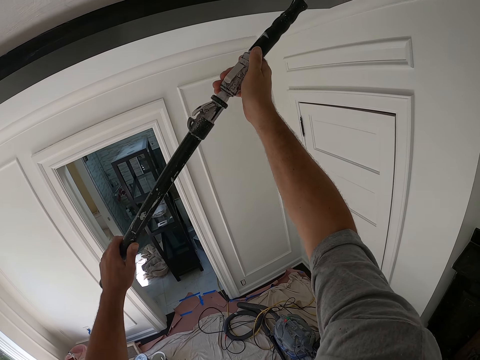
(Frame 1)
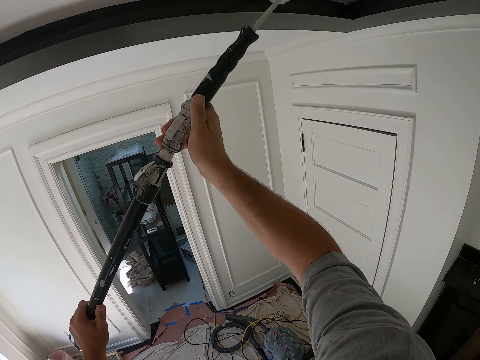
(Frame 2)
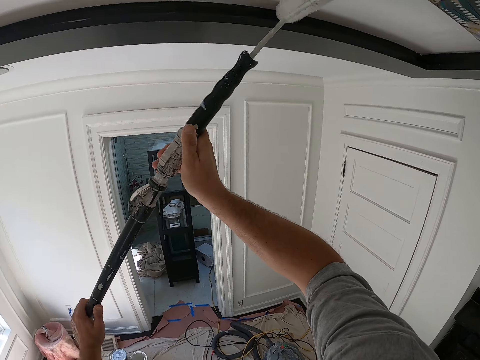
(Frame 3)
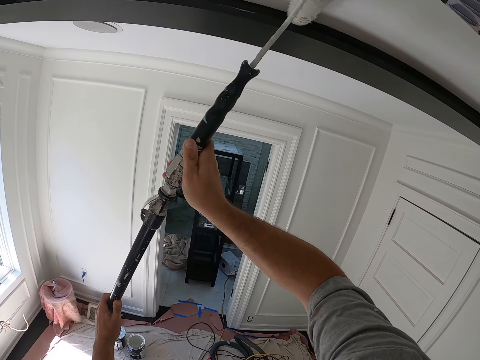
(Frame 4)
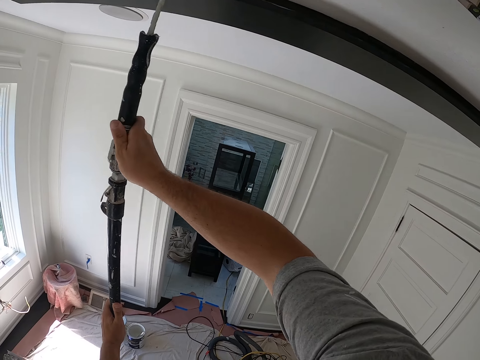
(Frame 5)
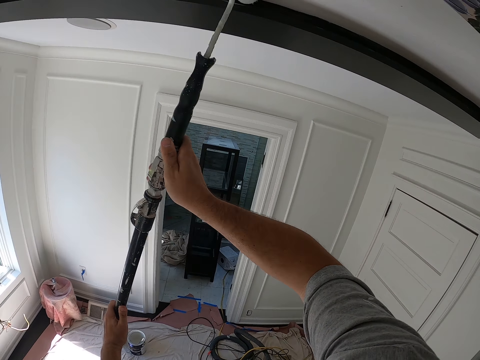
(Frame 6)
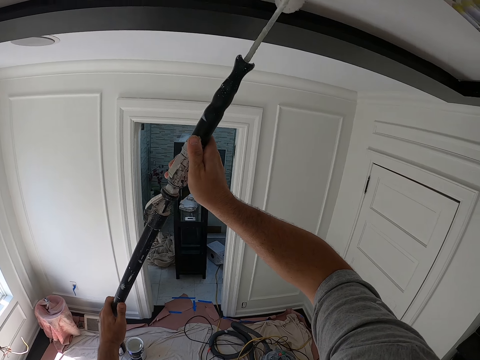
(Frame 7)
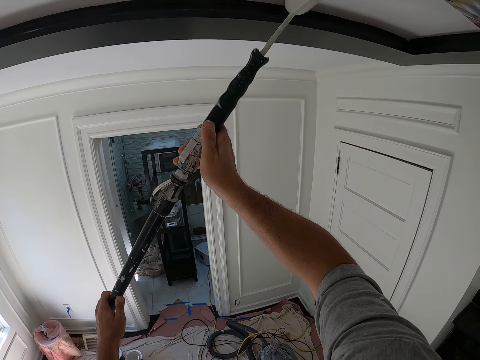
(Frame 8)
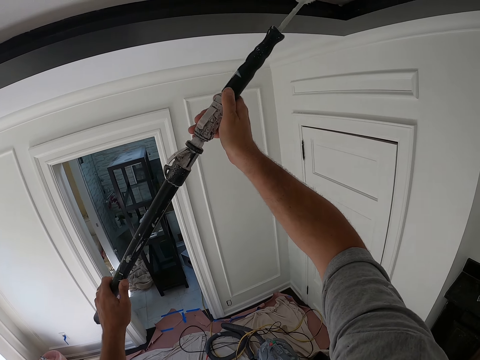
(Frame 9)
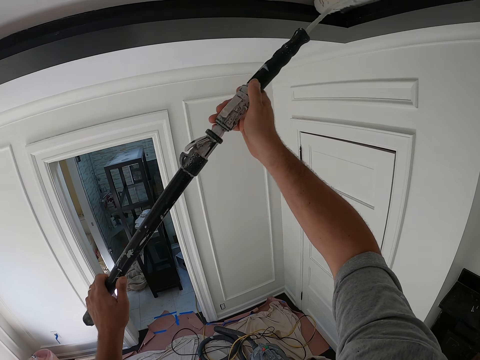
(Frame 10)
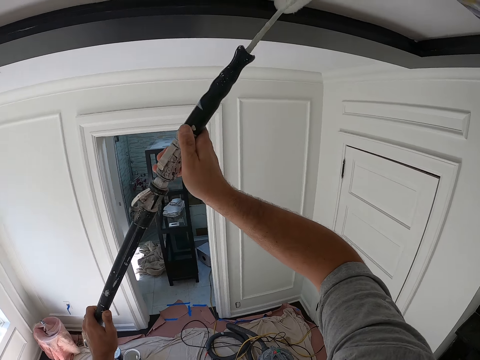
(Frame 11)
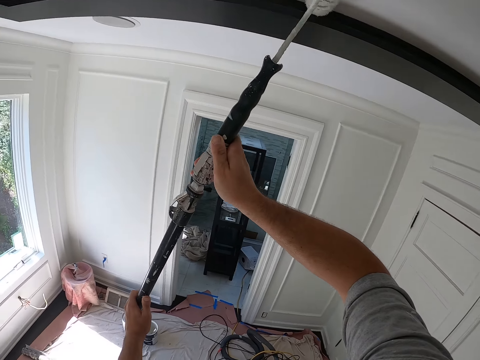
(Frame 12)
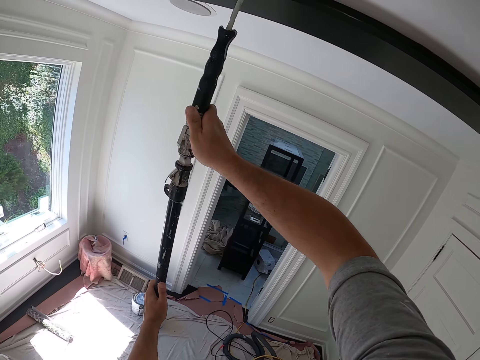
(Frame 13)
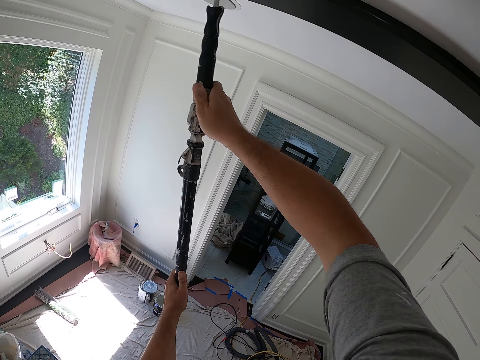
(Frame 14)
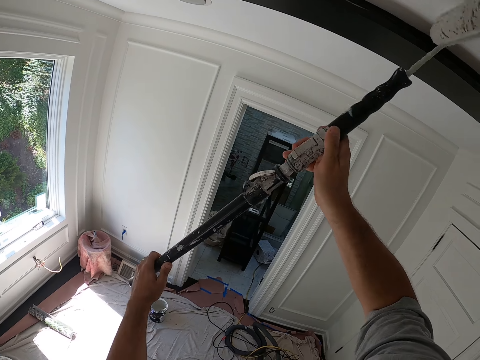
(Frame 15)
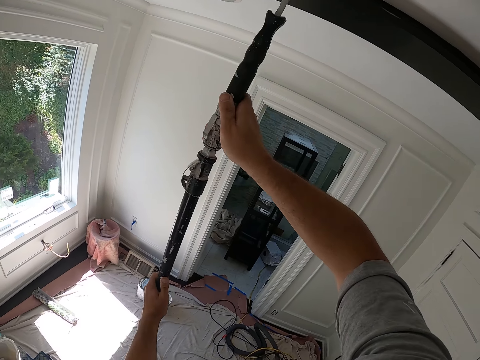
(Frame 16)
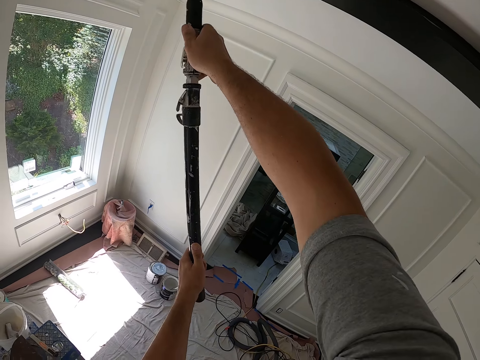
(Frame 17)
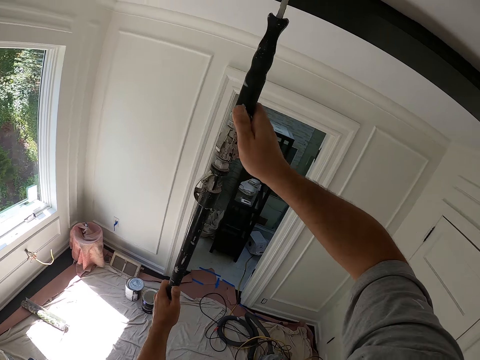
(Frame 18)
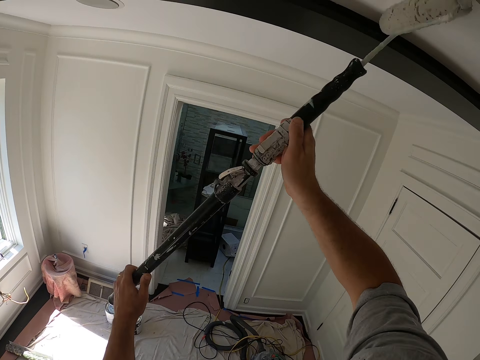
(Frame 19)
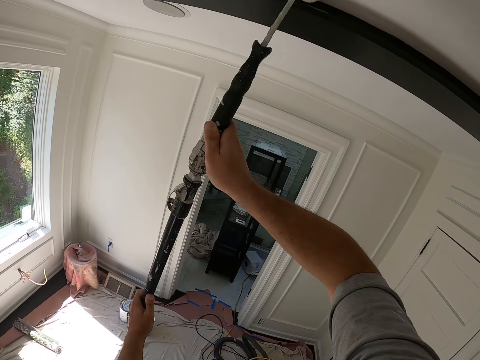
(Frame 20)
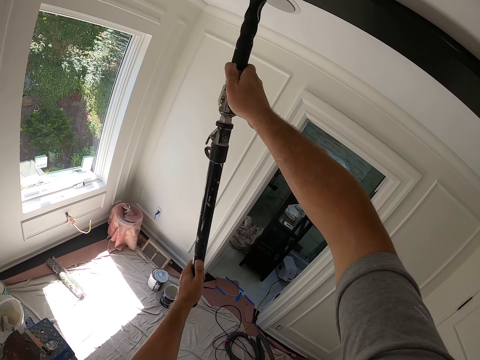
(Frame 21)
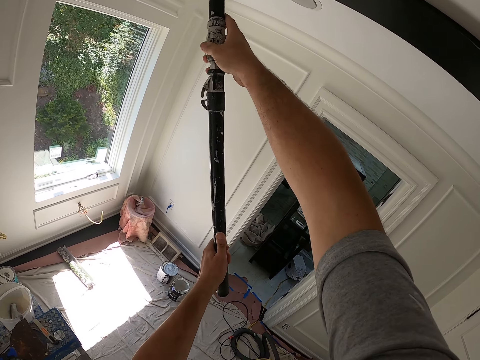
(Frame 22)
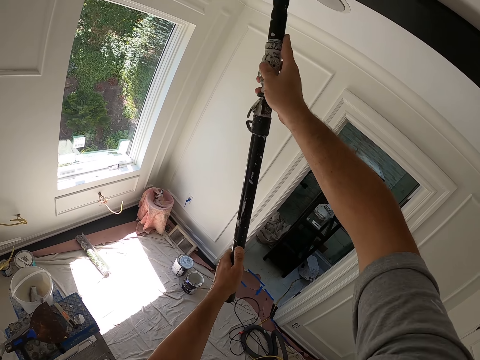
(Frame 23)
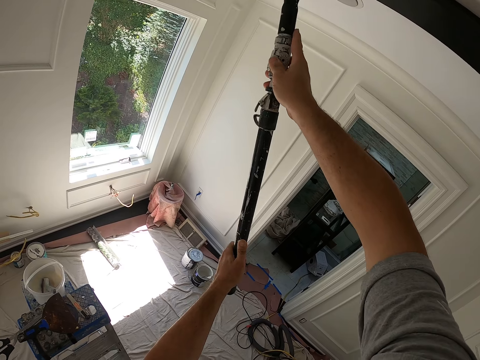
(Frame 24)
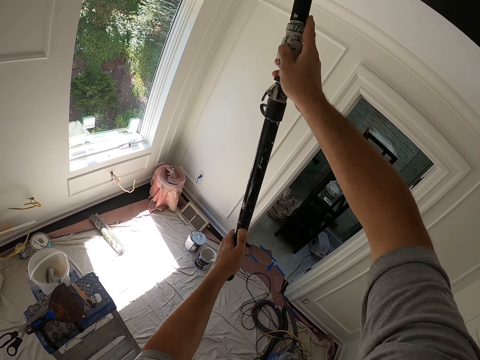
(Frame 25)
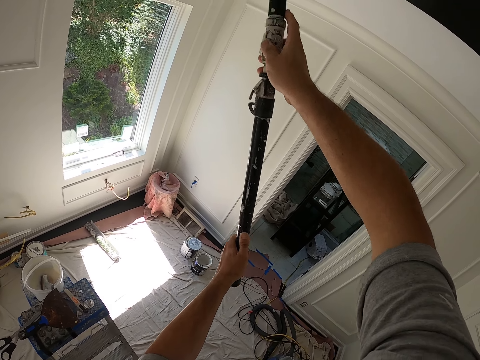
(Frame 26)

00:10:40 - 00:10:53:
The camera wearer paints the ceiling.

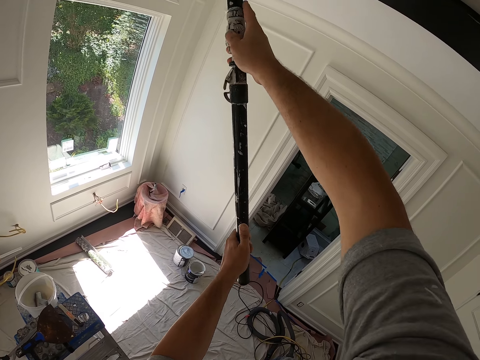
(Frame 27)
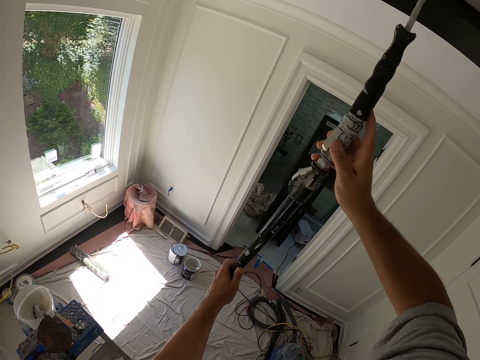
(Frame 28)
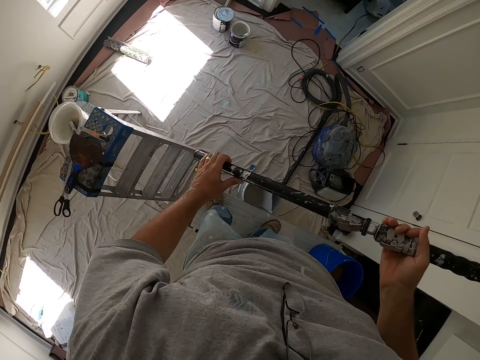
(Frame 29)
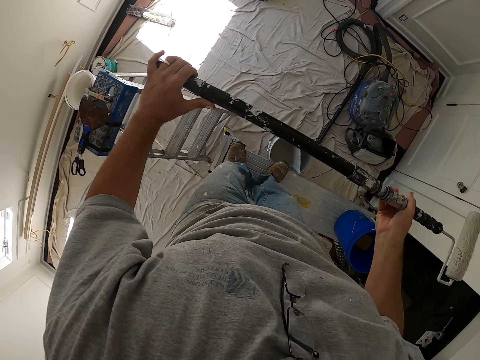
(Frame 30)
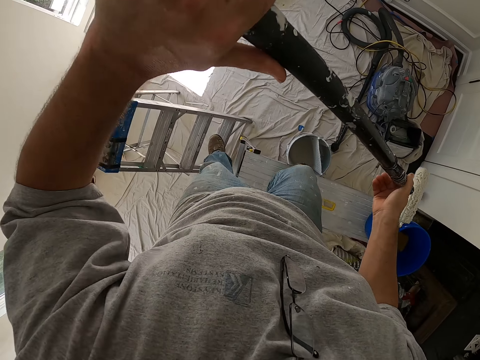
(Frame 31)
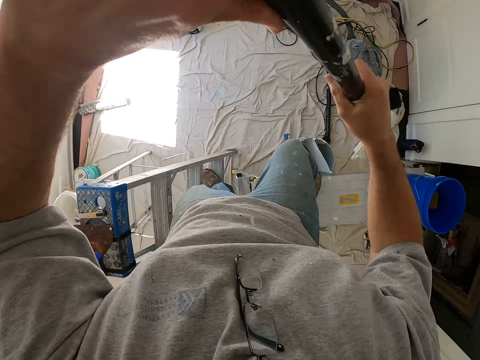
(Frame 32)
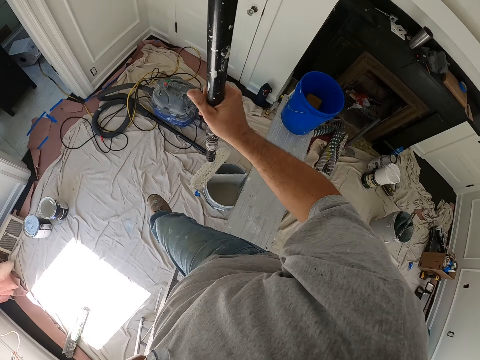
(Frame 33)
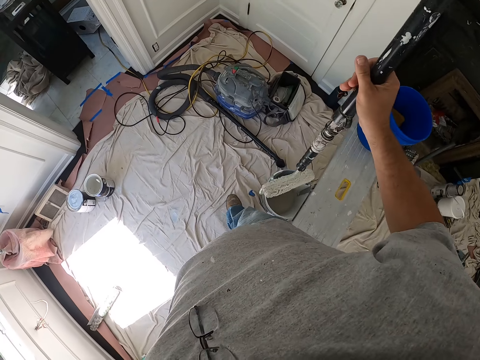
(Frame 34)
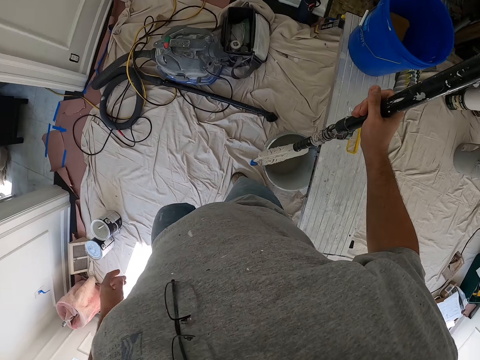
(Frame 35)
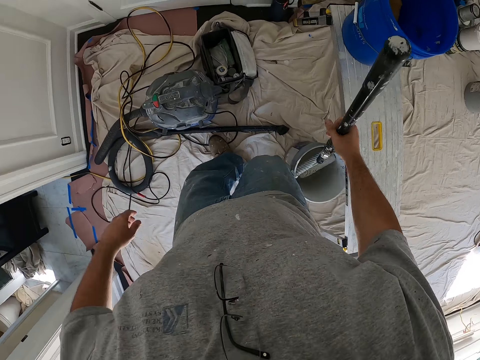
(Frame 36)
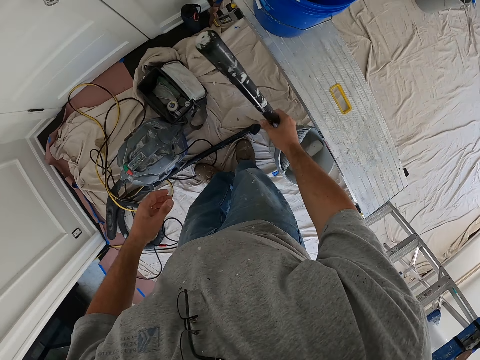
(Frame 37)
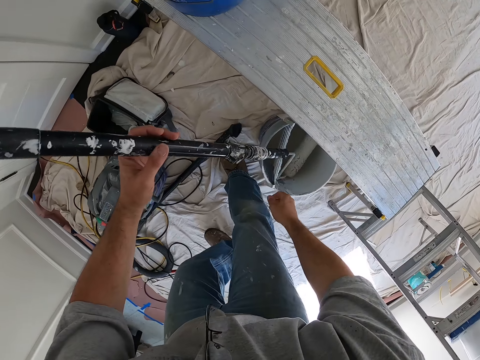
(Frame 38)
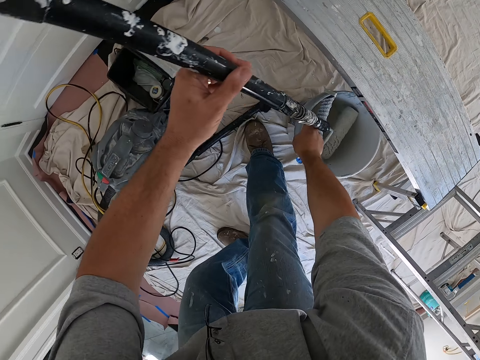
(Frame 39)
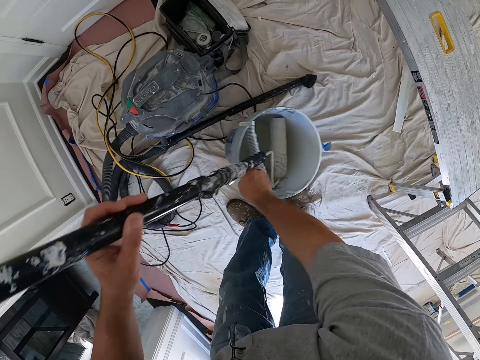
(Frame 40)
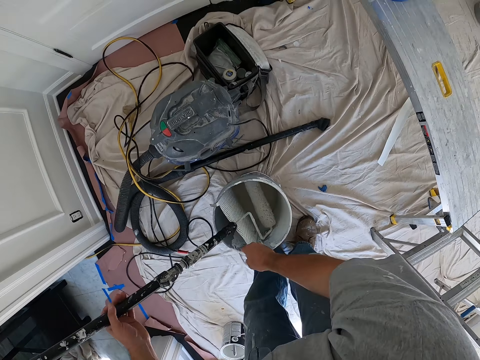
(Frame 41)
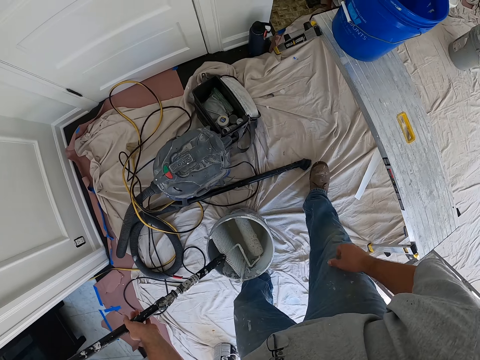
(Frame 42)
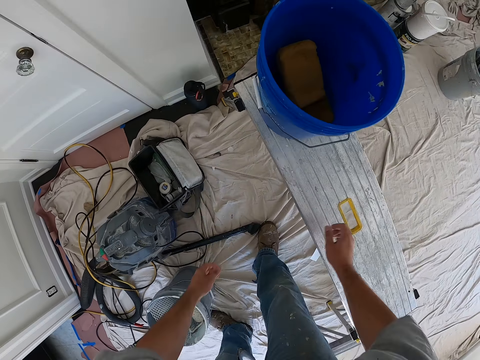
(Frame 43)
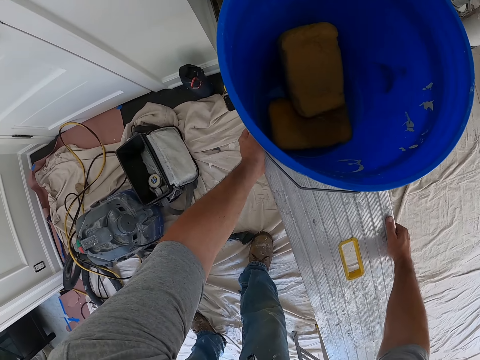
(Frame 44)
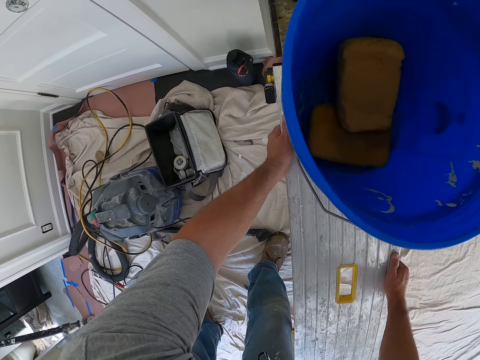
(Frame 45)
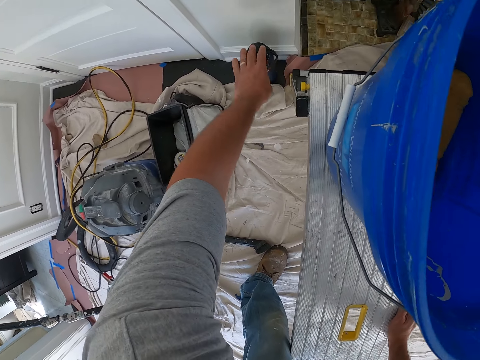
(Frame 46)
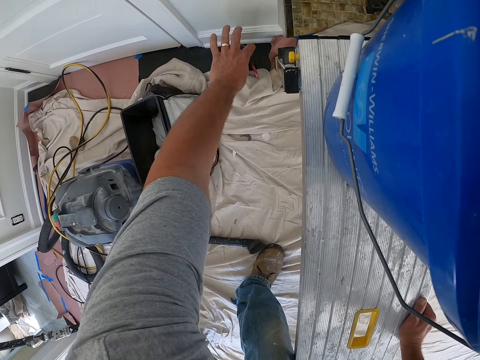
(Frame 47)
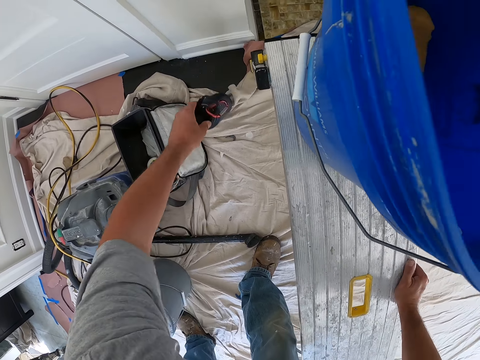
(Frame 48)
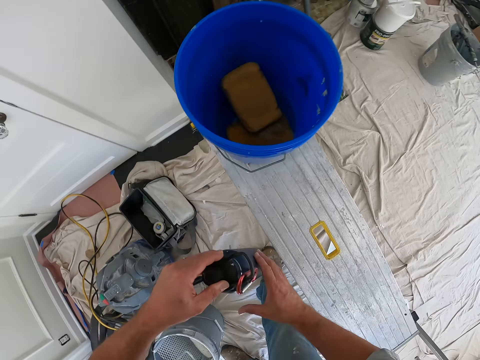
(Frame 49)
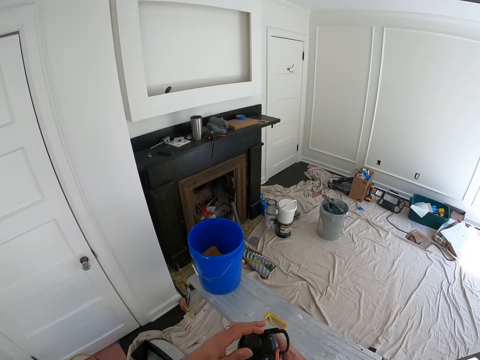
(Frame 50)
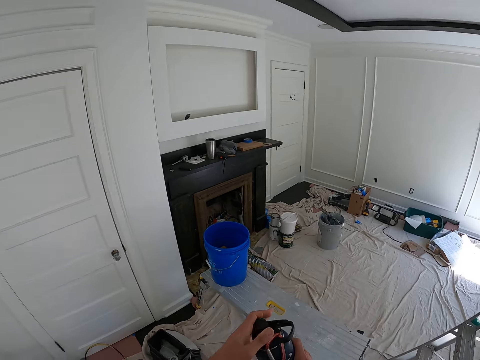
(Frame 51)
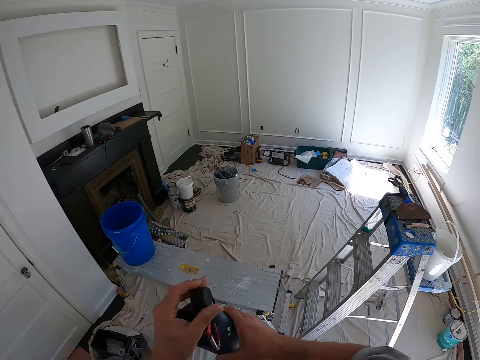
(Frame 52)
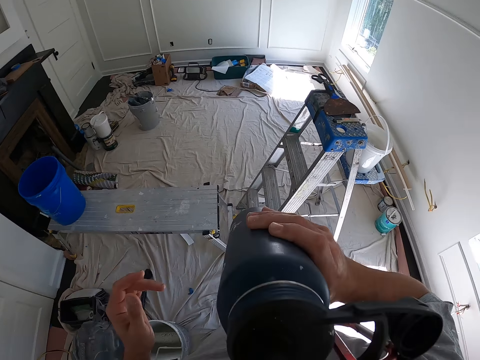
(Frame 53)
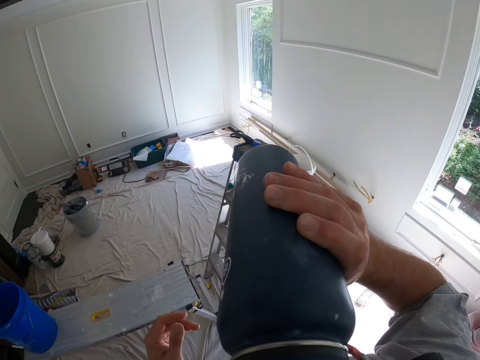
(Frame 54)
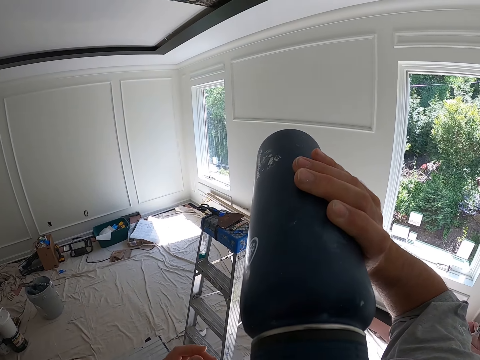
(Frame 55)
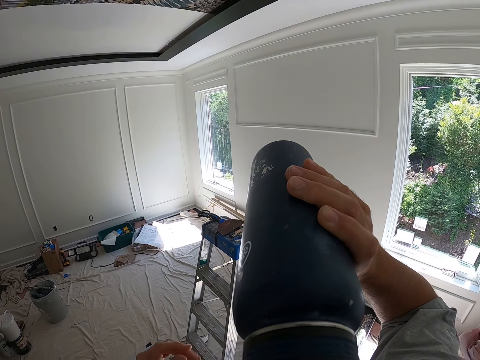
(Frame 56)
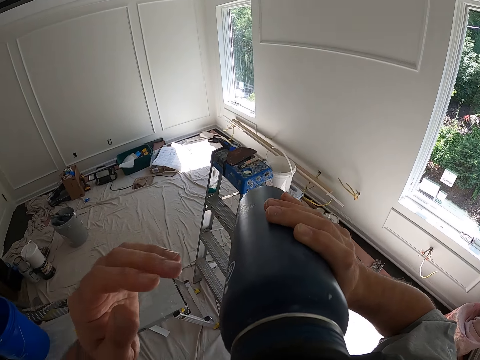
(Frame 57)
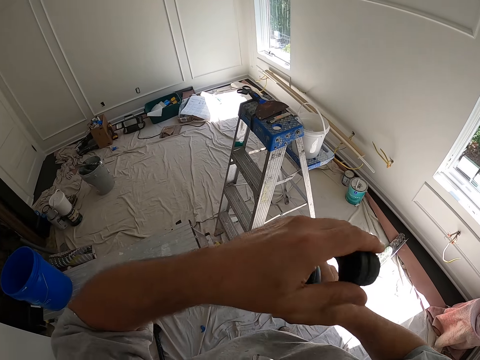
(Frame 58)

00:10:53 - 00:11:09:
The camera wearer gets down from the step ladder. They hang the paint roller on the paint bucket on the ground. They insert the paint brush into the jar. They move the paint bucket on the ground. They pull the jar together with the paint brush. They move in two steps. They adjust the ladder. They hold the ladder. They pick up a water bottle from the ground. They open the water bottle. They hold it in both hands. They drink water from the water bottle.
